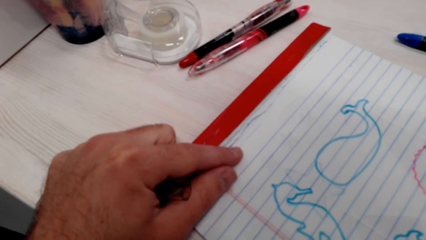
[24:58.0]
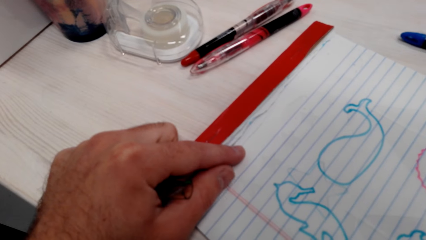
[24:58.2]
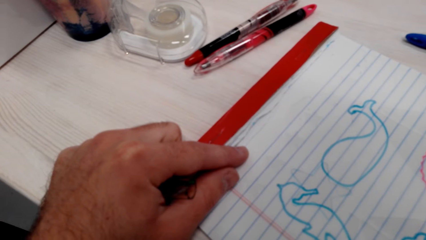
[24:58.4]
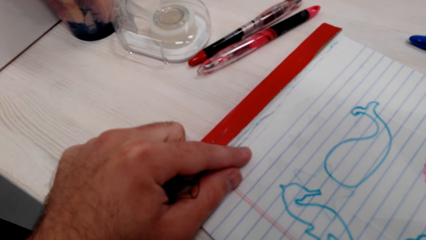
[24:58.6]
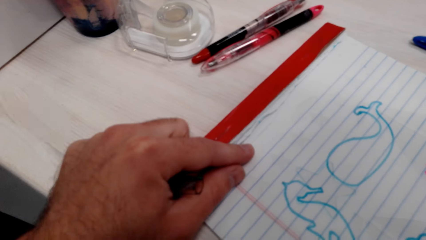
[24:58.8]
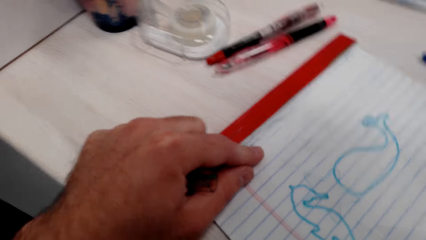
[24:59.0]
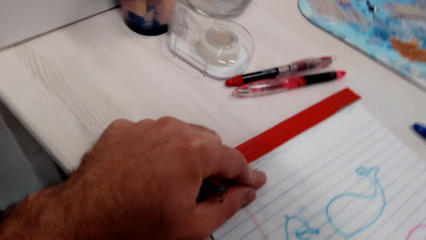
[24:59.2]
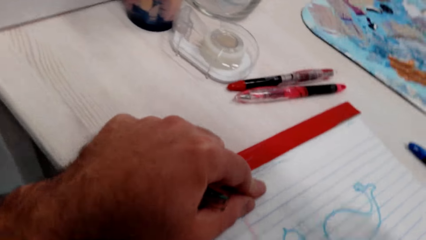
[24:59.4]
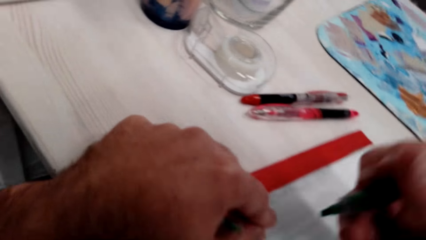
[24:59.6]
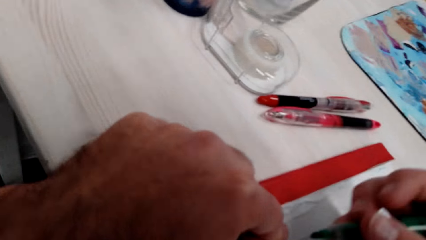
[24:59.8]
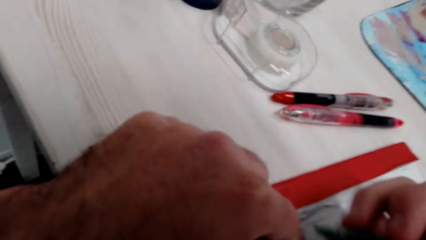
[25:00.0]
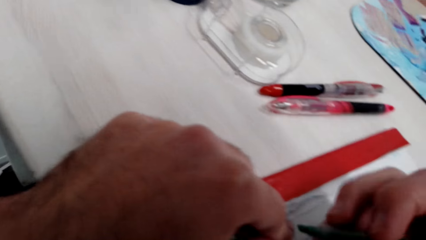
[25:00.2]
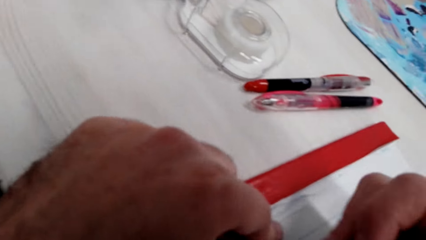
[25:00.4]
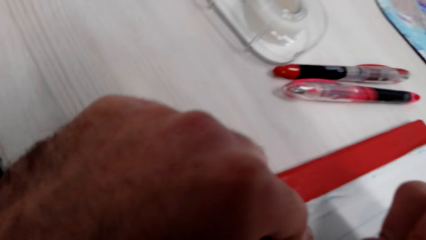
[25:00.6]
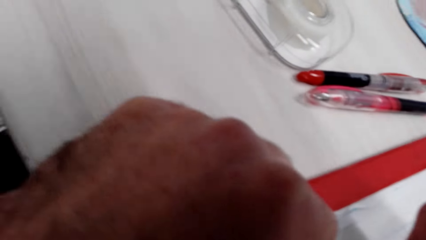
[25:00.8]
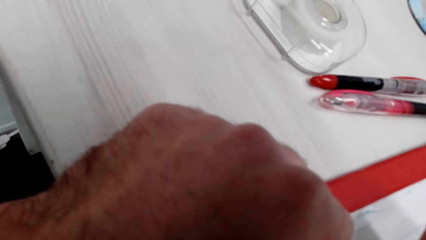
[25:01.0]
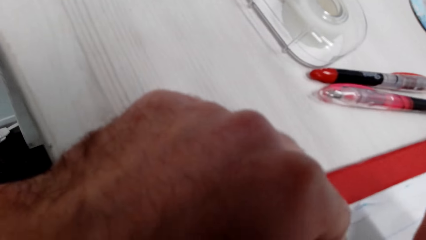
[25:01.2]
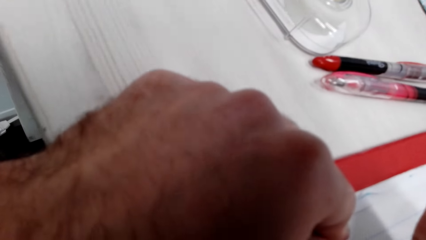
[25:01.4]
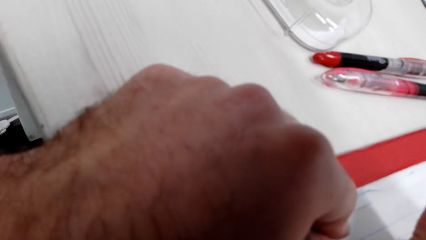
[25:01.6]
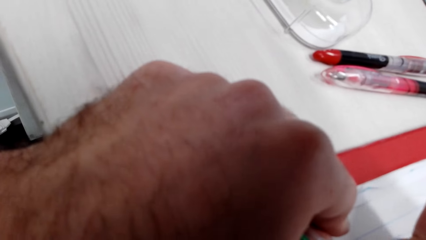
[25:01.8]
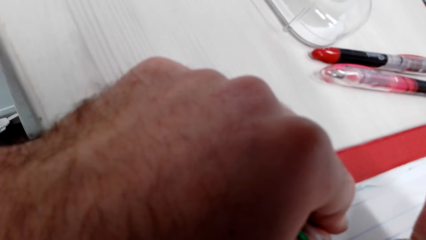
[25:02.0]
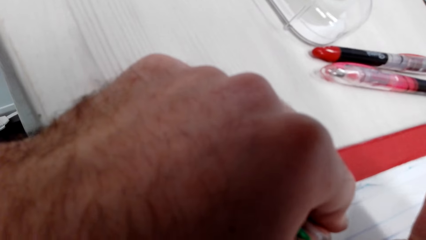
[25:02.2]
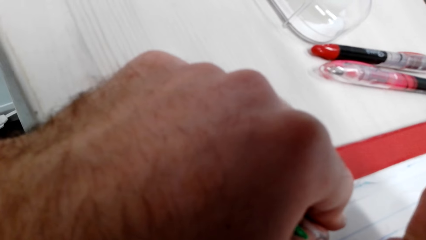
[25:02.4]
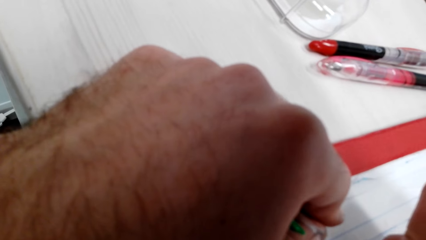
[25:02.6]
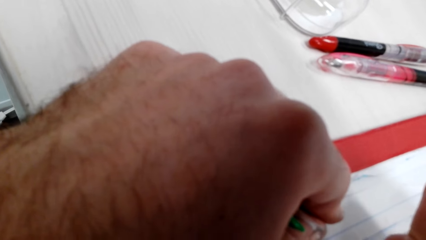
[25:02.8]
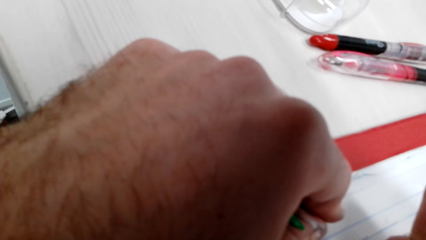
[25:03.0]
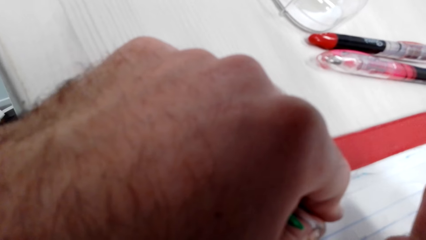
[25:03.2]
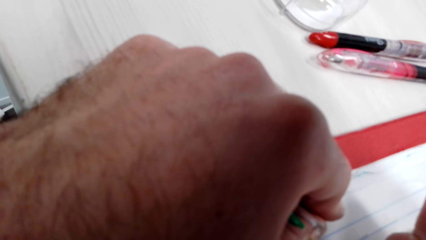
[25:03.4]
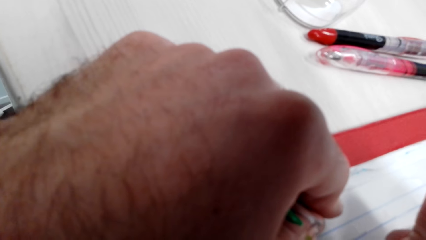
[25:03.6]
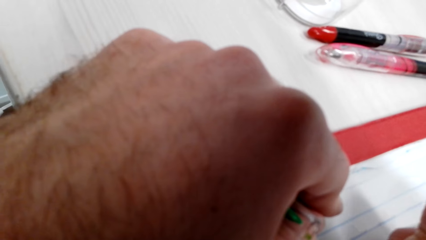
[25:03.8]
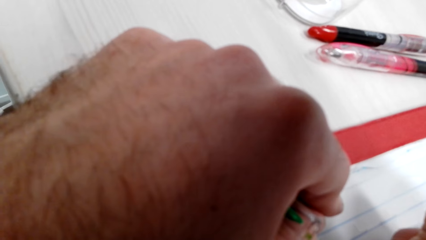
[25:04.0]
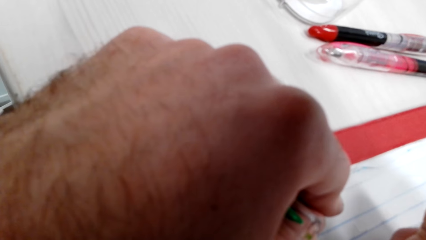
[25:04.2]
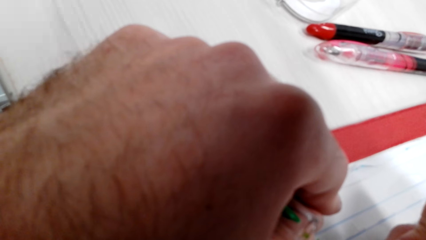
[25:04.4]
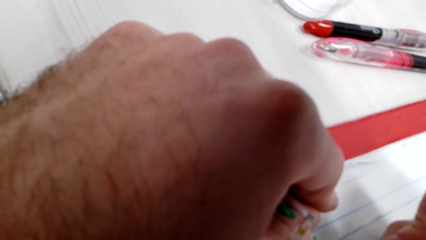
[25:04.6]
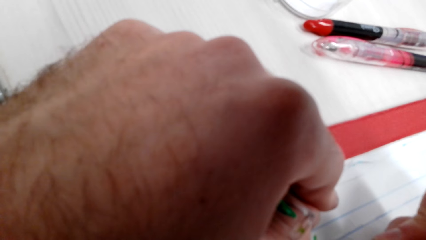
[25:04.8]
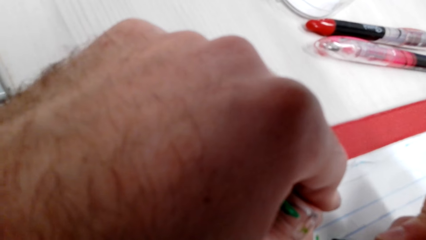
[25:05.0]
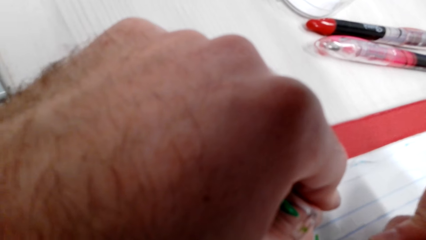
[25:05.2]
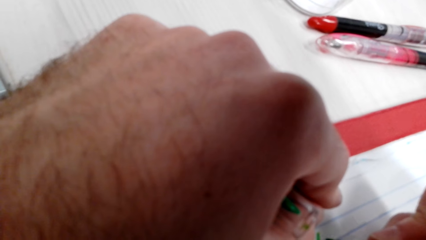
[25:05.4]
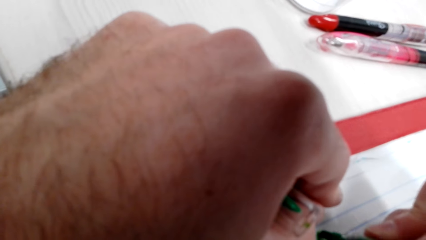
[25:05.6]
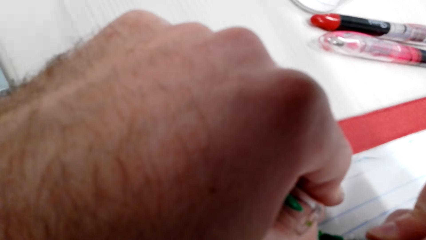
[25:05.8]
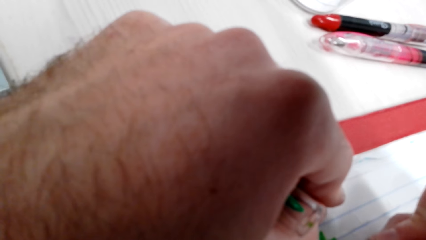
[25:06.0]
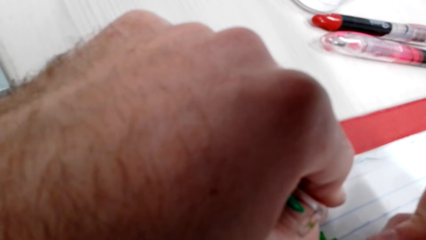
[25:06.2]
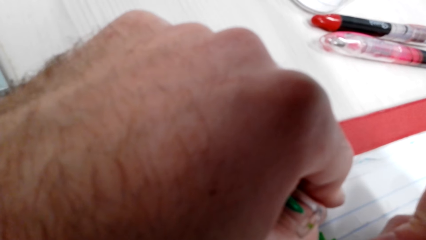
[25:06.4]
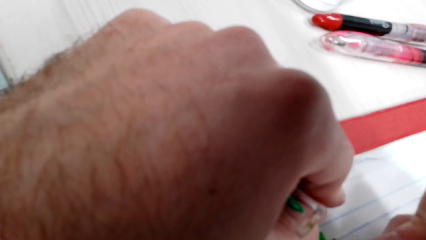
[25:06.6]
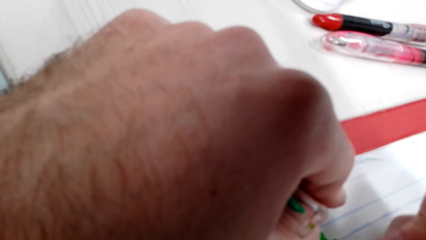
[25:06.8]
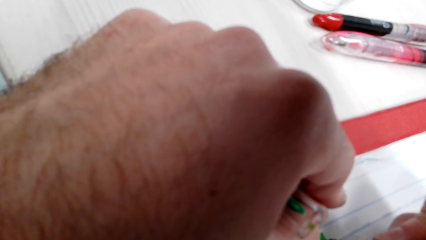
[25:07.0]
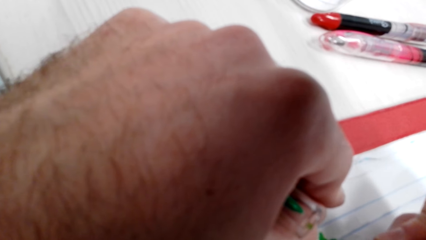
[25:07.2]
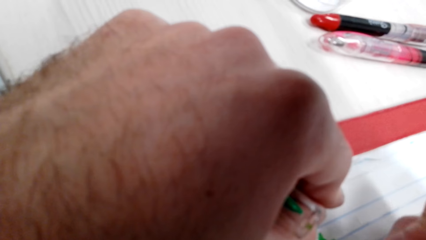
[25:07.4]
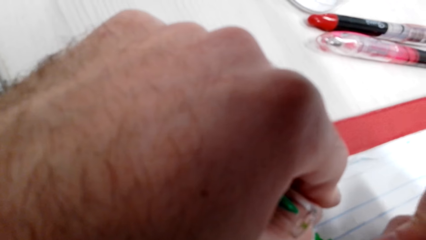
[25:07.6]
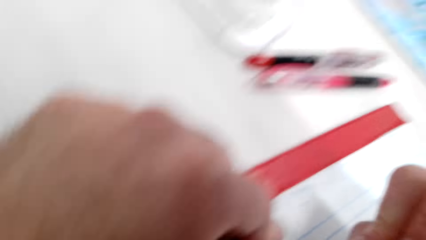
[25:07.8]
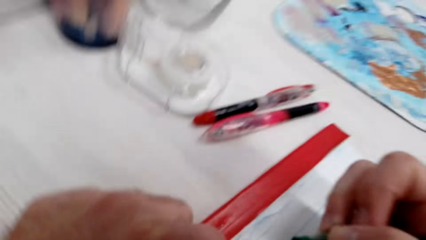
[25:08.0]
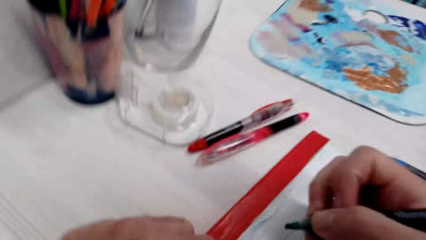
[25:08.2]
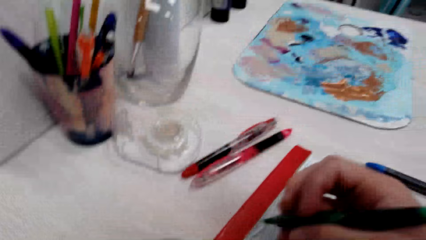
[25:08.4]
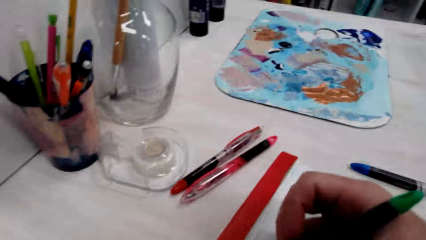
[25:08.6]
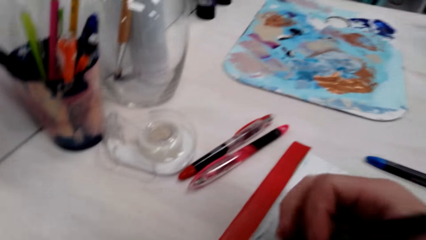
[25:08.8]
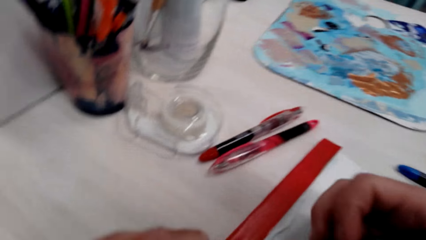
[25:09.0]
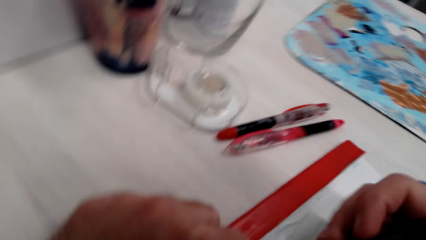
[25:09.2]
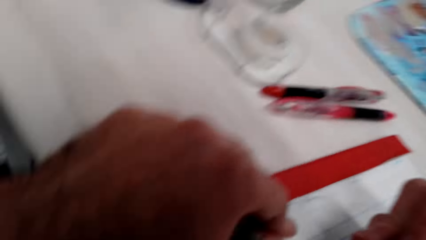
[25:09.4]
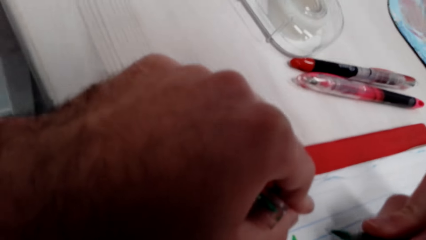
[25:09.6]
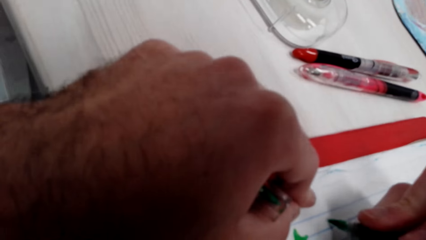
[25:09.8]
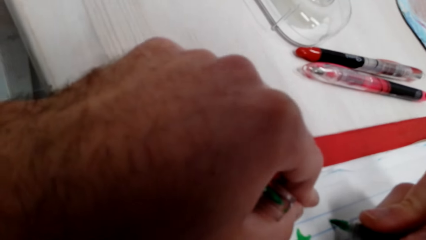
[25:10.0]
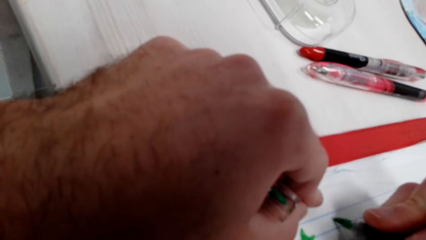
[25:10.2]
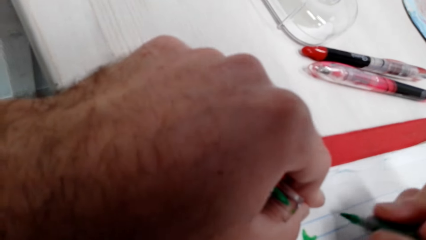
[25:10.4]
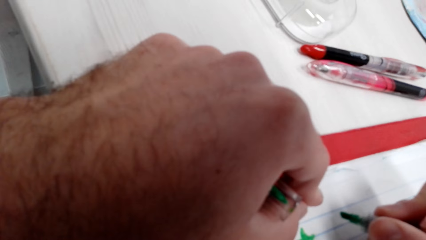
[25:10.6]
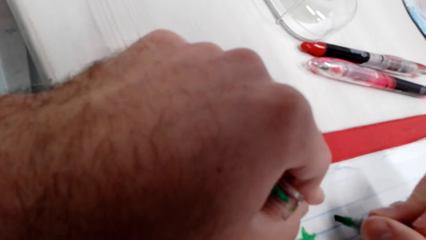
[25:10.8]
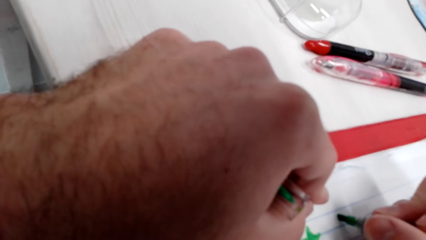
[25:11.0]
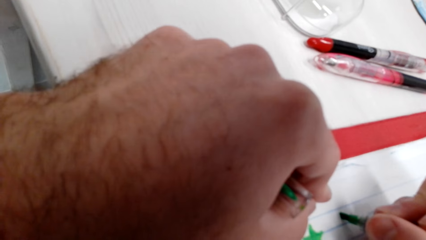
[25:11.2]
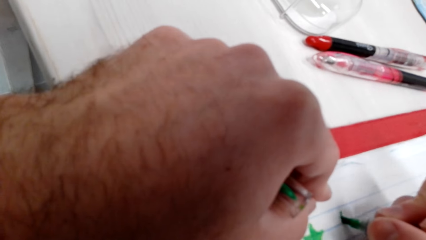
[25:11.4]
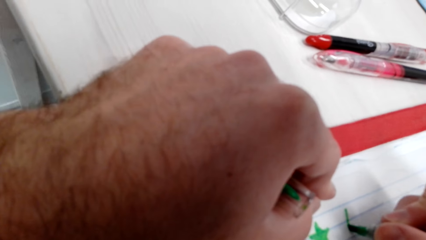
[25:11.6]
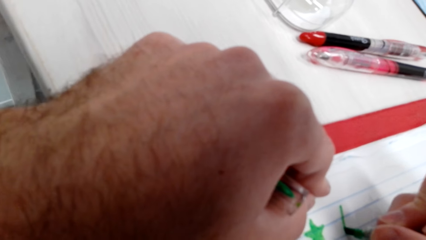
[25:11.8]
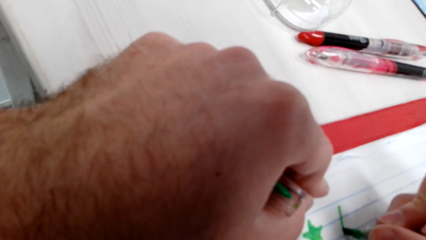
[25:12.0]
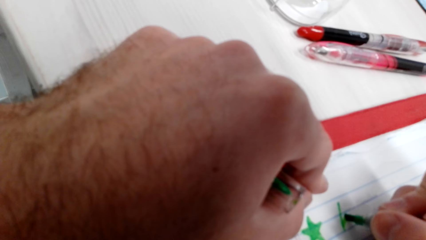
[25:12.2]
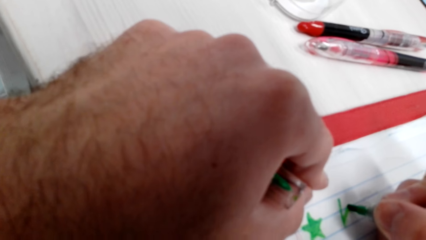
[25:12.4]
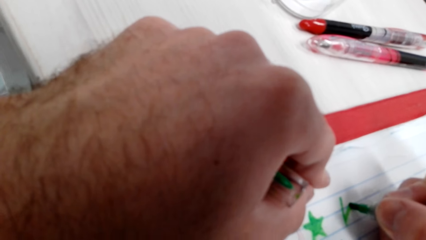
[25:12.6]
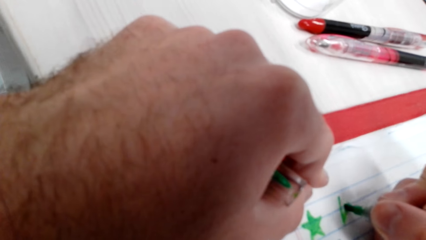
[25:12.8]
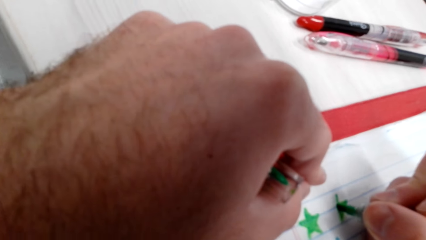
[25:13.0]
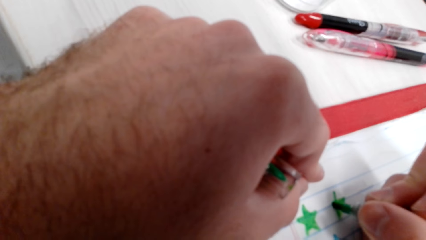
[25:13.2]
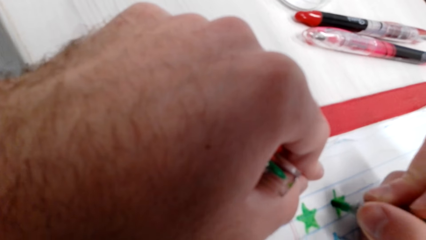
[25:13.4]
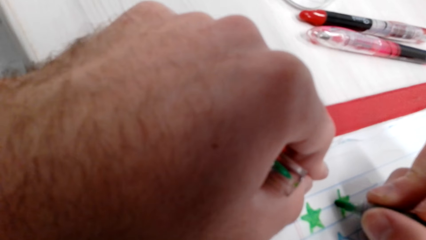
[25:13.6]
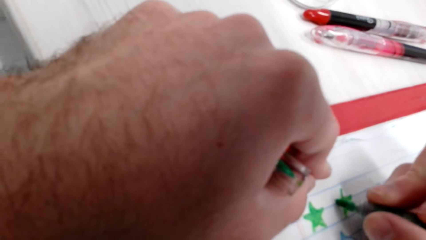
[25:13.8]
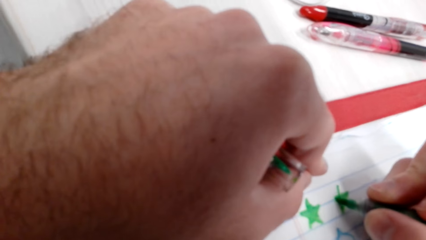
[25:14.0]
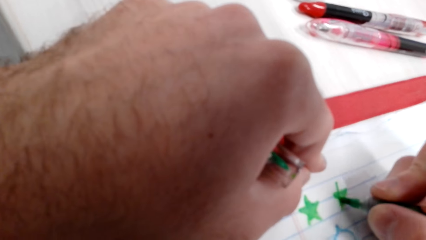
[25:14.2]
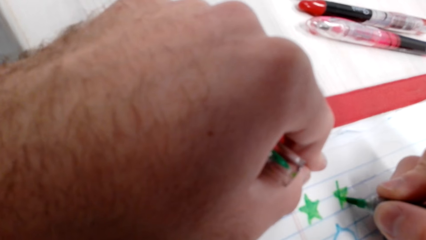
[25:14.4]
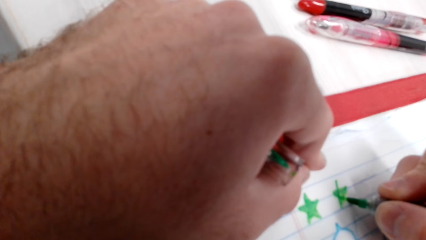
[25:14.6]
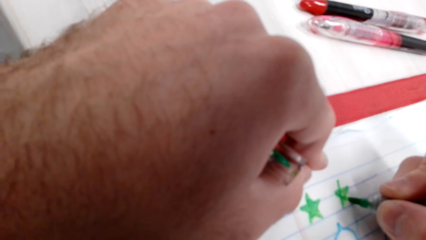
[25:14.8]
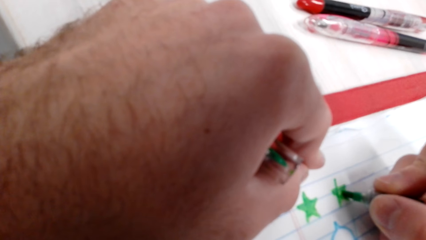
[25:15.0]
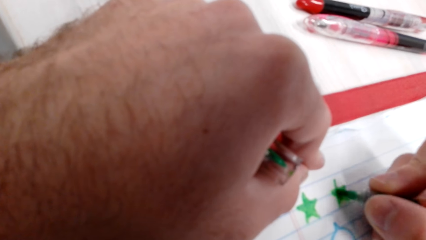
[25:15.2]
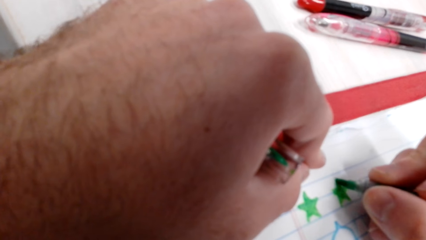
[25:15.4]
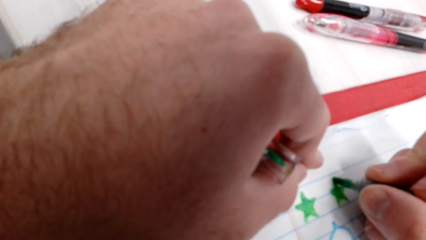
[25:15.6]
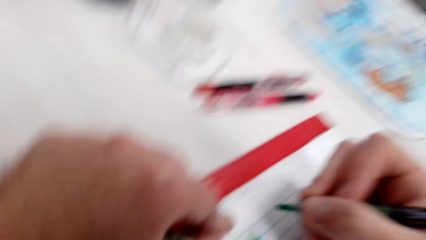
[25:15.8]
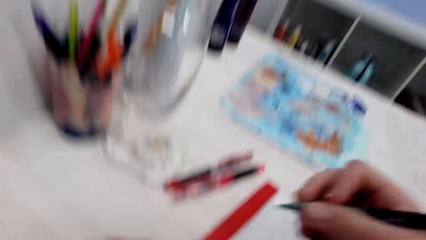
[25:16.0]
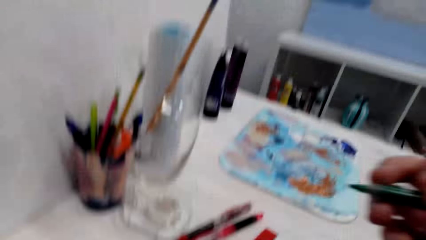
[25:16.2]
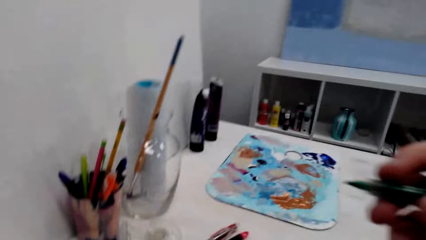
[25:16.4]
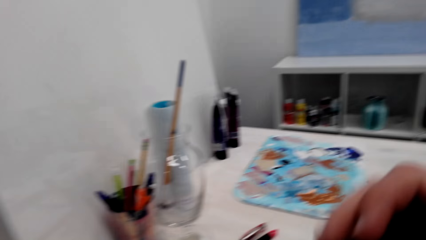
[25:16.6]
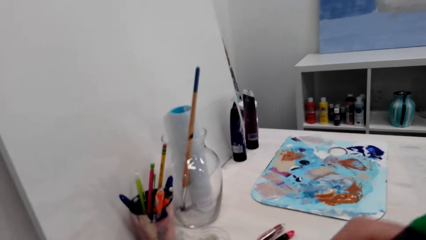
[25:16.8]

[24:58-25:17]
The camera wearer draws on the piece of paper using the drawing marker. They draw on the paper.
